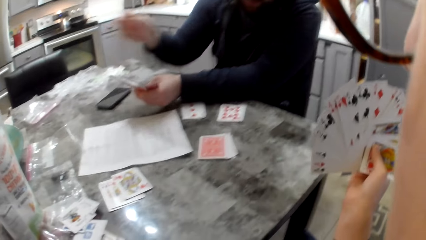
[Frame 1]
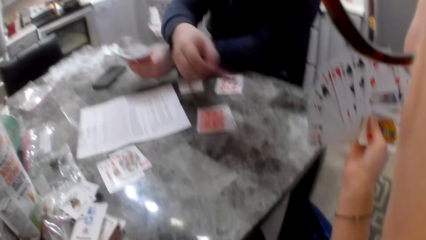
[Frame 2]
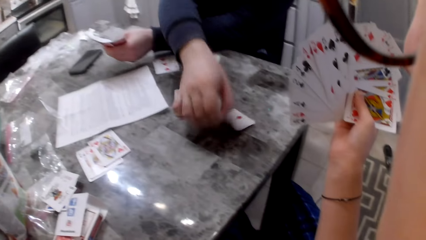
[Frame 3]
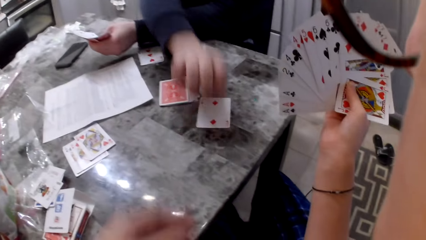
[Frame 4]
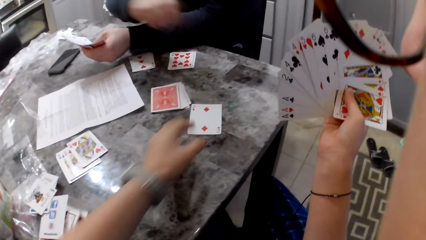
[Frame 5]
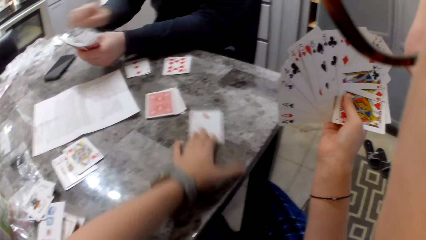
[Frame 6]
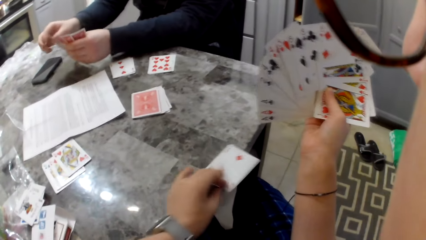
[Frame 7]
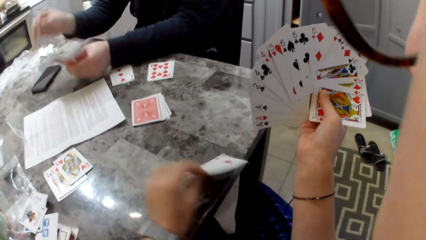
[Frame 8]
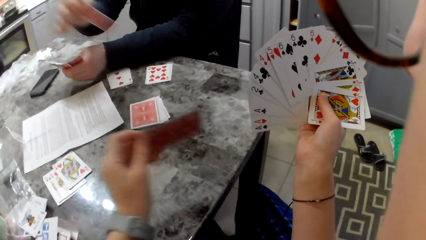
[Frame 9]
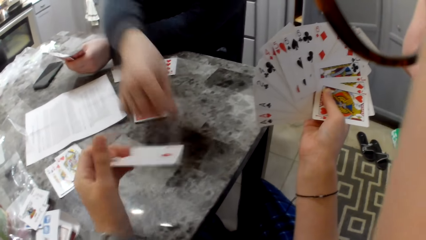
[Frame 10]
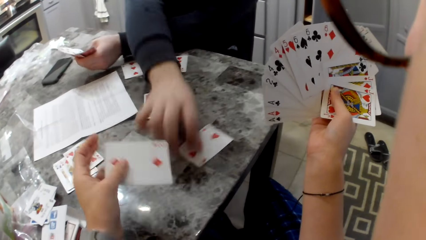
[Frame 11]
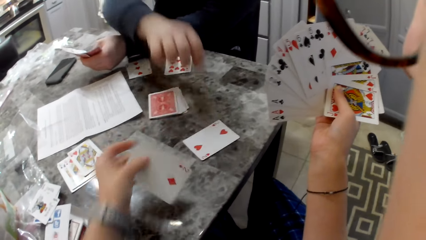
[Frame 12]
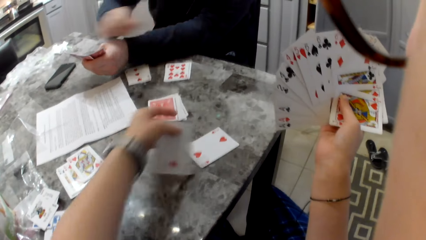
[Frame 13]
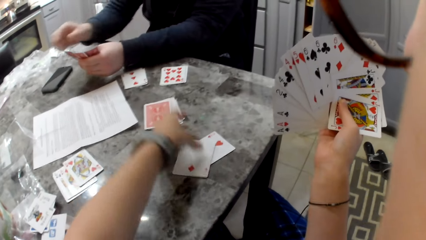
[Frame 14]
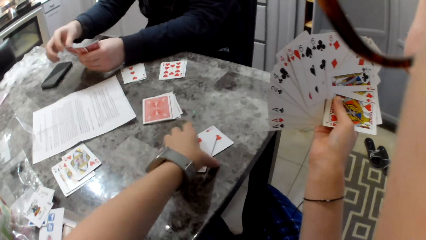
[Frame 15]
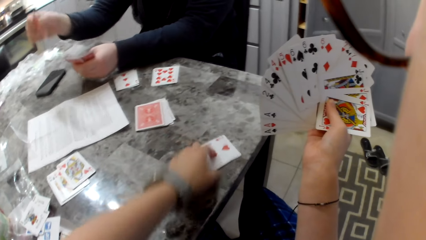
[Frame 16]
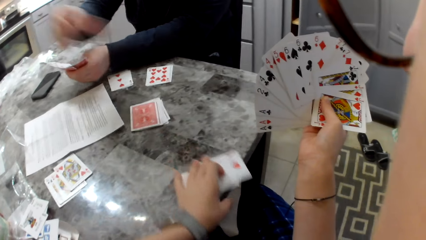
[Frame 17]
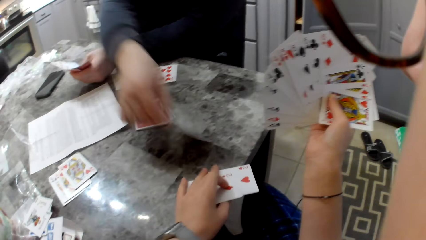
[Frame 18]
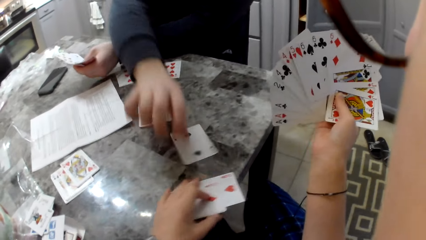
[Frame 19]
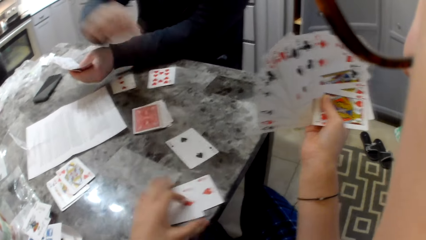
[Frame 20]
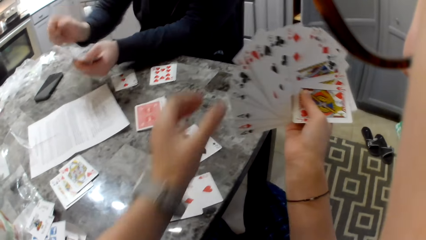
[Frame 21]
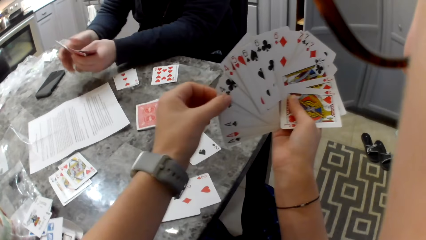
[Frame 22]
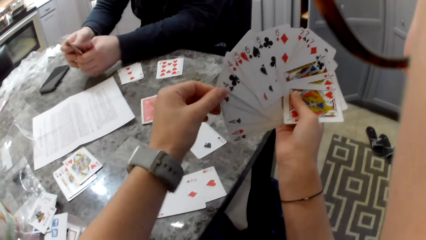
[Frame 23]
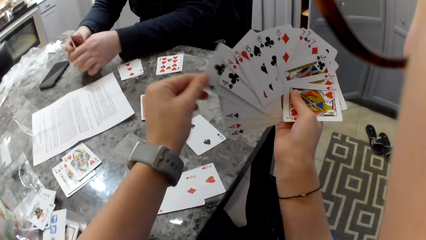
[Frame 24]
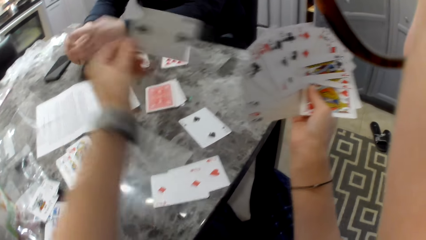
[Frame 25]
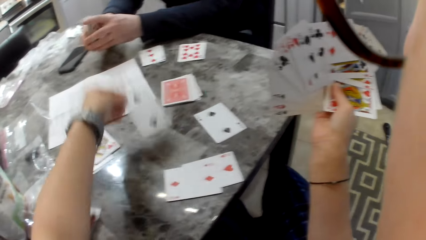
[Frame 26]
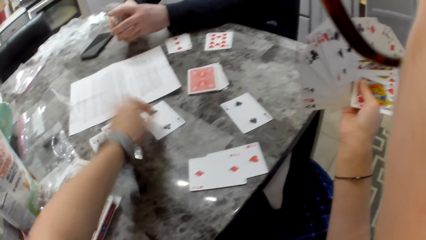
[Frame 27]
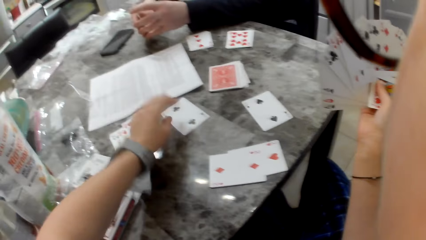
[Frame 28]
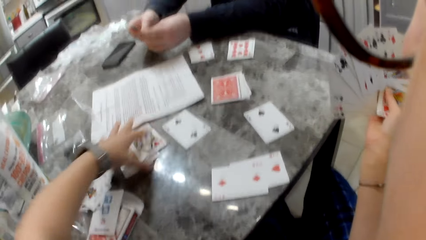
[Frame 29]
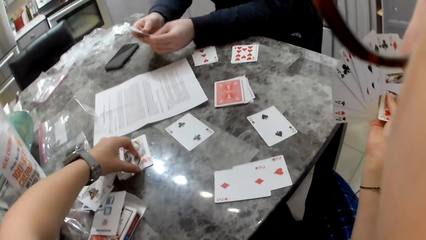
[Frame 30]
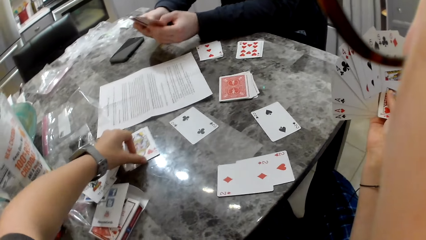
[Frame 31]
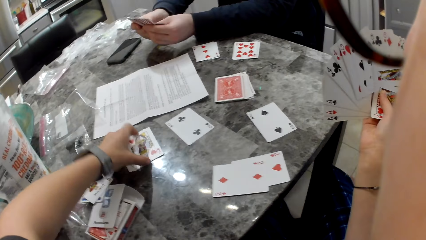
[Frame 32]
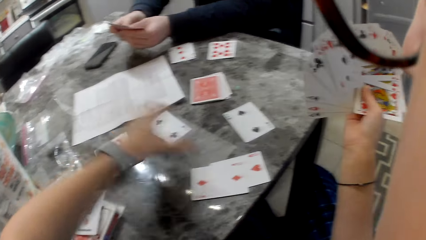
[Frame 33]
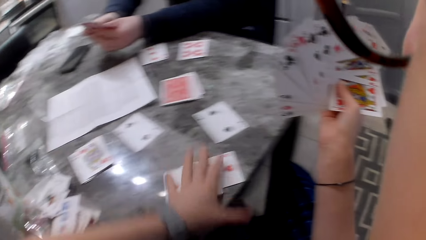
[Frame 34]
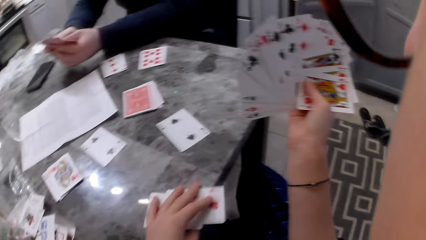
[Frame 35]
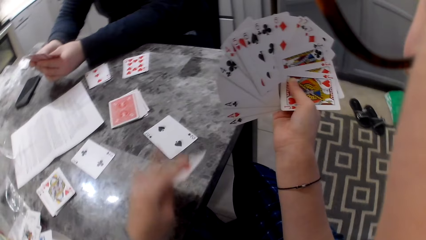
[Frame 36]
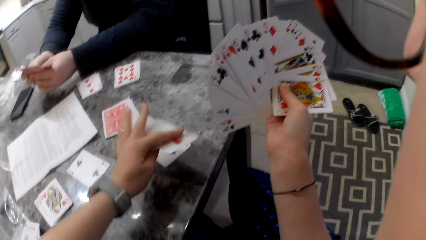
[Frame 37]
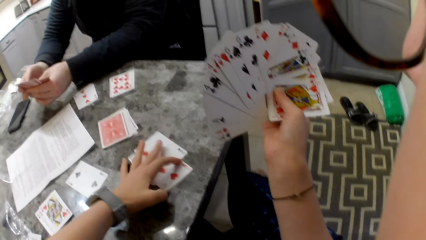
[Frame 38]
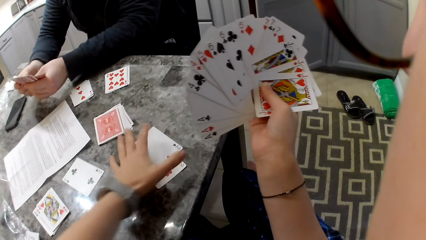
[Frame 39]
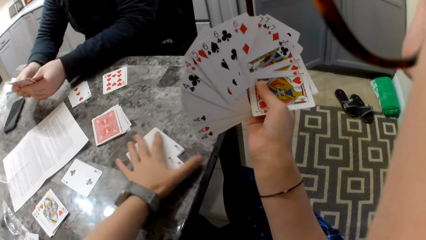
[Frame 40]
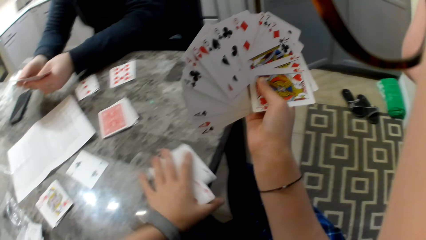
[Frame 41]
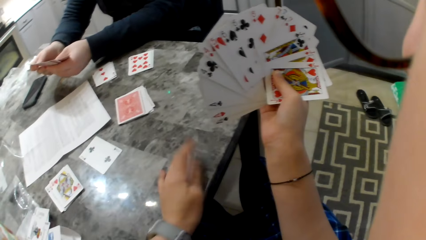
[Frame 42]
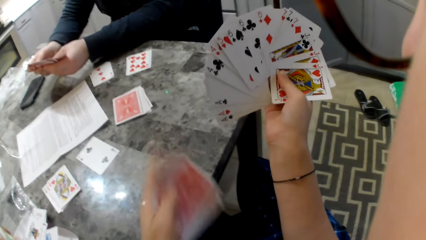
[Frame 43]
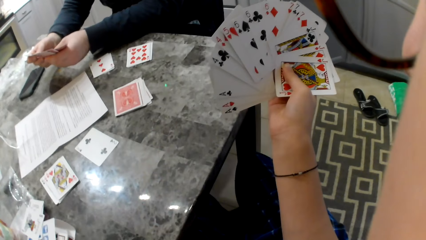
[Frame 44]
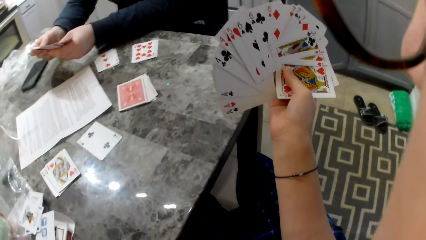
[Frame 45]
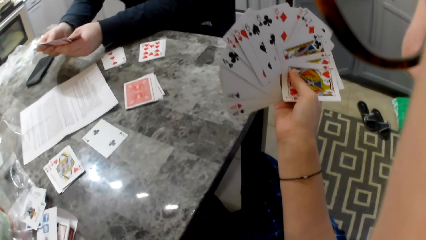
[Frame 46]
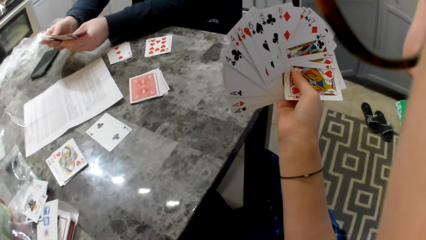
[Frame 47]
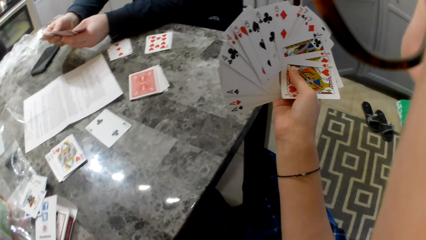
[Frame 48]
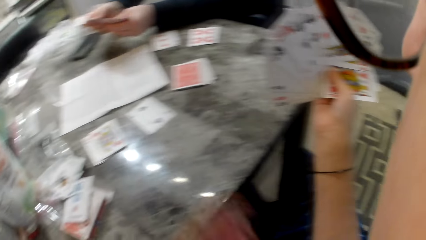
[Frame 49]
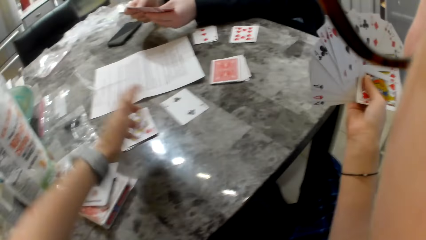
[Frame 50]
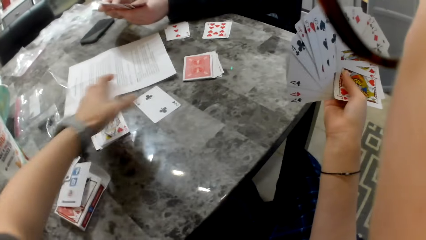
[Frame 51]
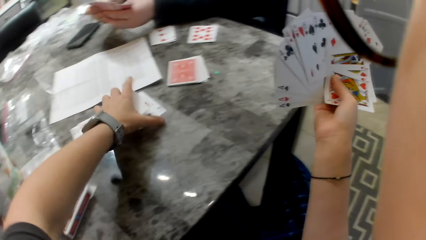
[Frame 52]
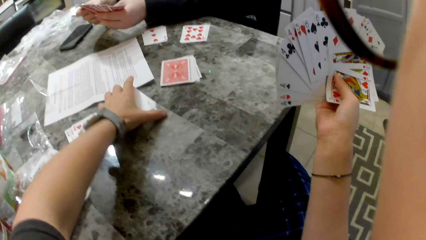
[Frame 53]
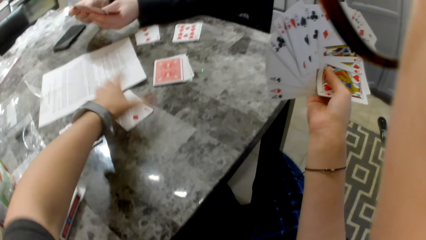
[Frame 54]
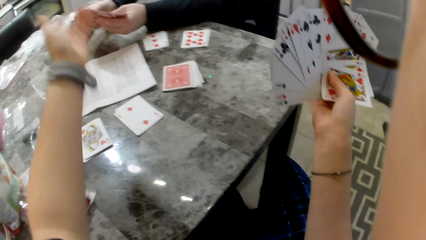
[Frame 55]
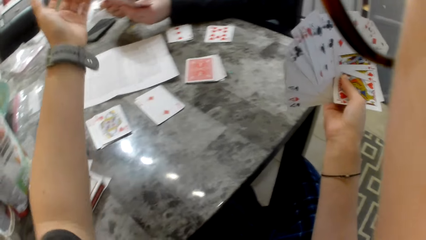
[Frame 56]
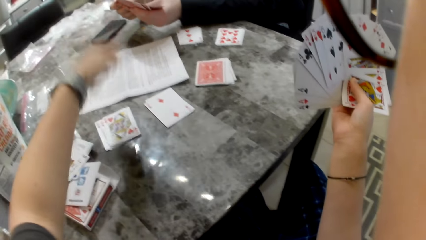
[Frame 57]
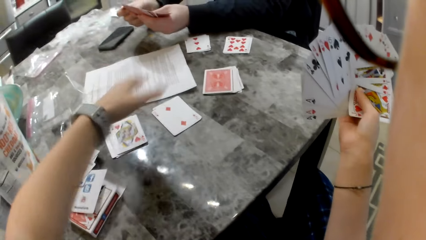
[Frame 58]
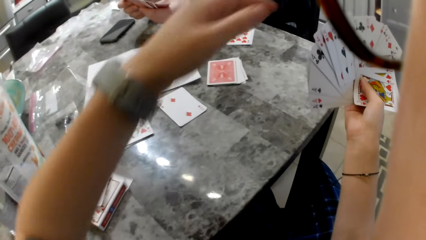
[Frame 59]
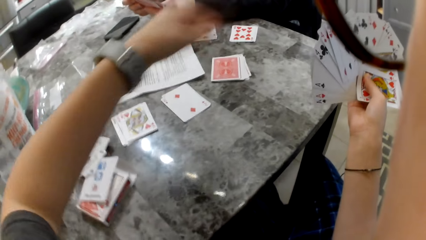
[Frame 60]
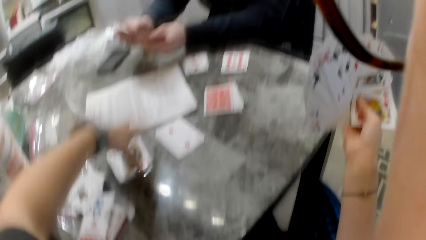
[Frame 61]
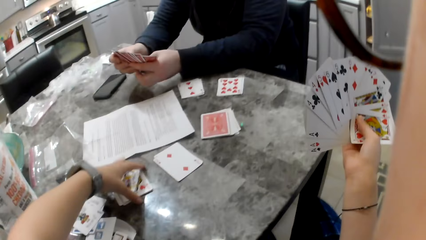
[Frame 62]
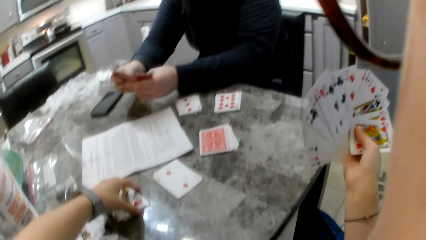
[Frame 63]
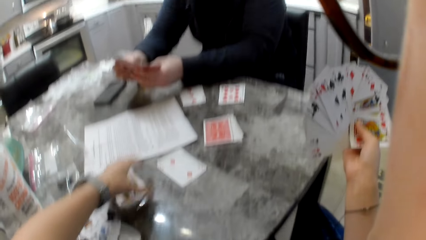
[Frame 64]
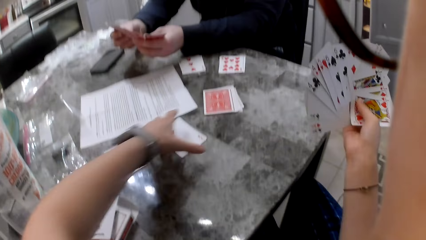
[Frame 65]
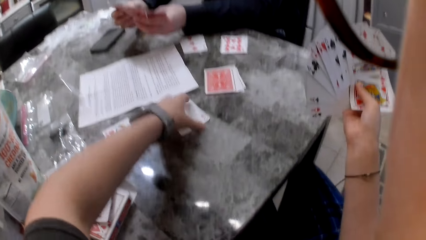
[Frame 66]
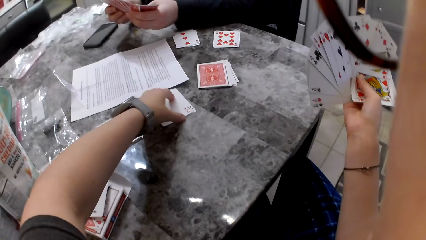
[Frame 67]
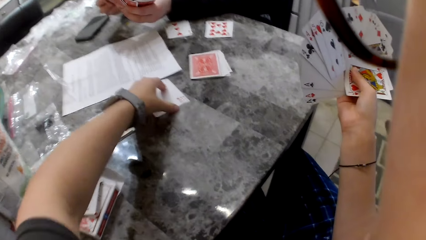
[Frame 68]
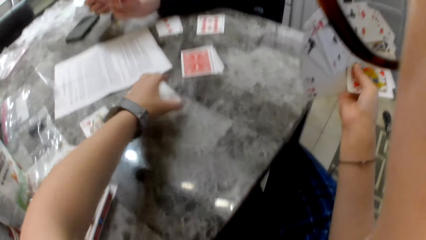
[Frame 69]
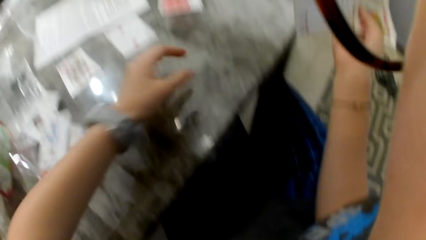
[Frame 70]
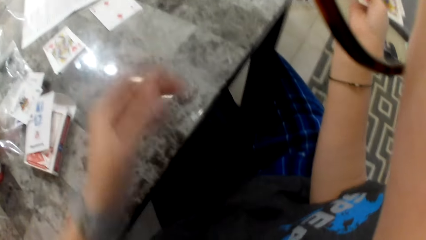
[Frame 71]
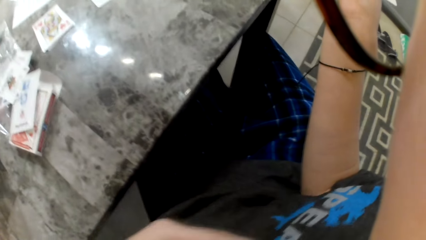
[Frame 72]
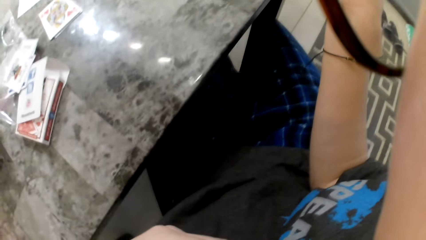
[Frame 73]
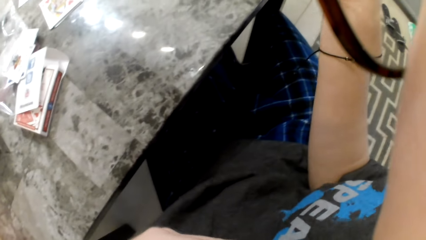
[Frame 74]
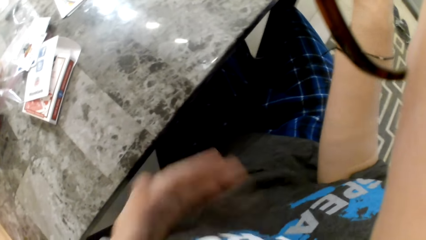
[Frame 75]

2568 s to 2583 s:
A man picks a card with his right hand. He drops the card on the counter. The camera wearer picks a card on the counter with her left hand. The man picks a card with his right hand. He drops the card on the counter. The camera wearer drops the card on the other card on the counter. She pulls both cards on the table. The man picks a card with his right hand. He drops the card on the counter. The camera wearer lifts her hand from the cards. She picks a card with her left hand. She drops some cards on the counter. The man aligns cards in his hands. The camera wearer moves the cards on the counter. The man shuffles cards in his hands. The camera wearer picks a card on the counter with her left hand. She shifts the cards on the table. She drops the card on the other card on the counter. She picks cards on the counter with her left hand. The man shuffles cards in his hands. The camera wearer drops the cards on the other cards on the counter. She gestures, moves her hand. The man shuffles cards in his hands. The camera wearer shifts the cards on the table. She touches some cards on the counter. She touches them again. She touches her cloth. She presses parts of her stomach.
